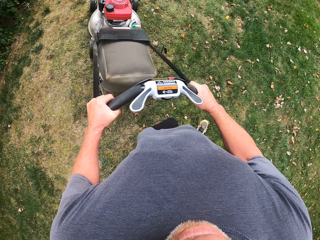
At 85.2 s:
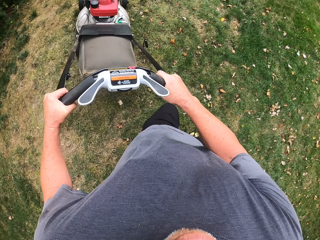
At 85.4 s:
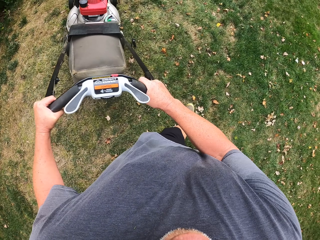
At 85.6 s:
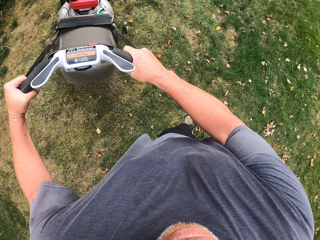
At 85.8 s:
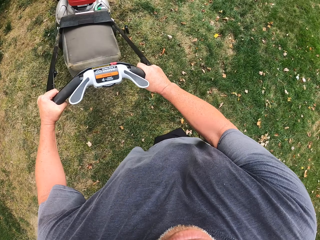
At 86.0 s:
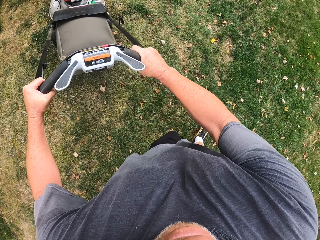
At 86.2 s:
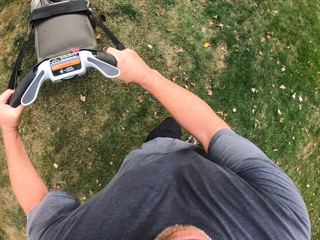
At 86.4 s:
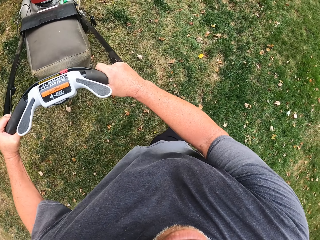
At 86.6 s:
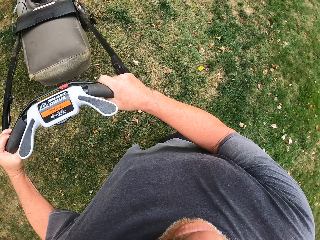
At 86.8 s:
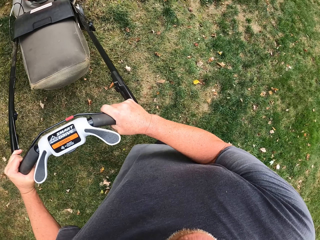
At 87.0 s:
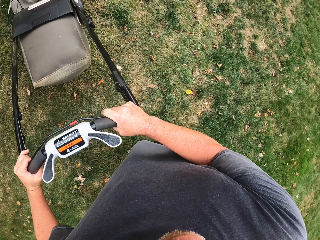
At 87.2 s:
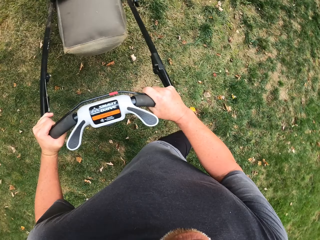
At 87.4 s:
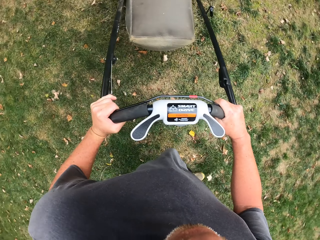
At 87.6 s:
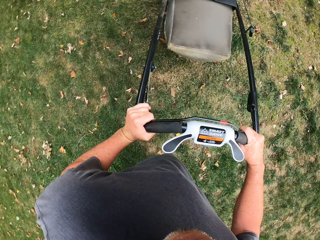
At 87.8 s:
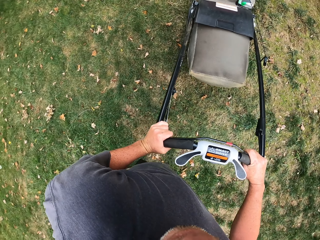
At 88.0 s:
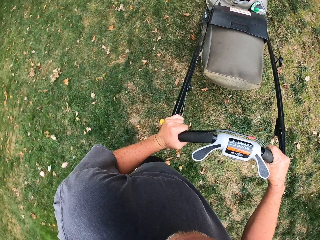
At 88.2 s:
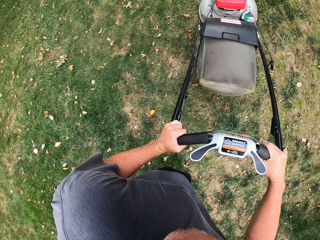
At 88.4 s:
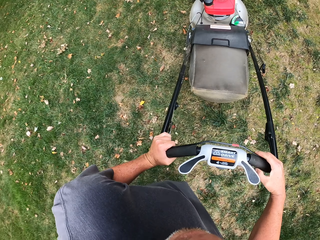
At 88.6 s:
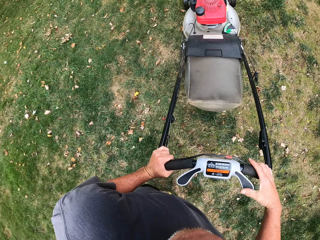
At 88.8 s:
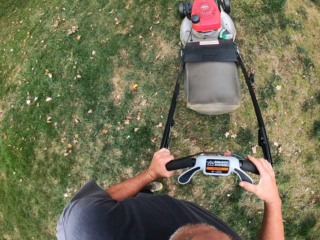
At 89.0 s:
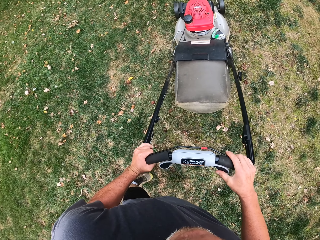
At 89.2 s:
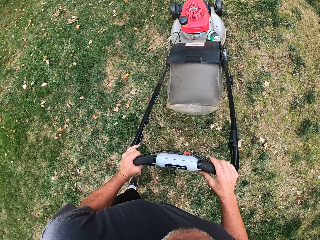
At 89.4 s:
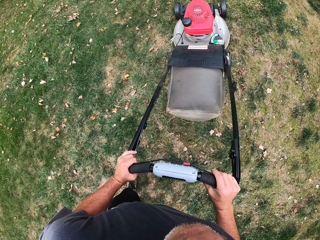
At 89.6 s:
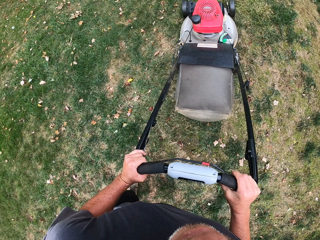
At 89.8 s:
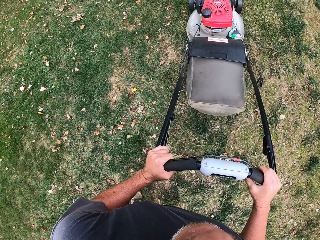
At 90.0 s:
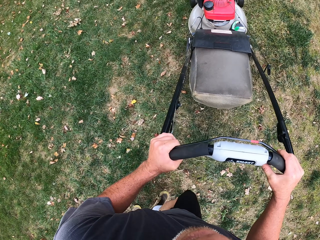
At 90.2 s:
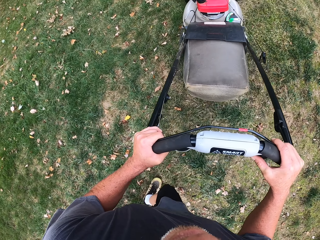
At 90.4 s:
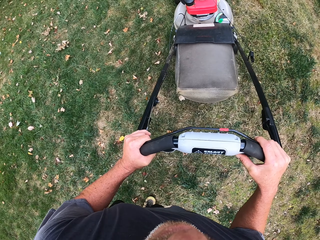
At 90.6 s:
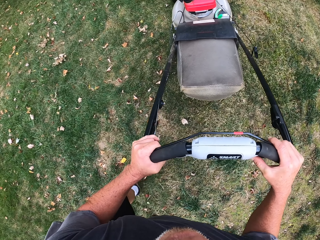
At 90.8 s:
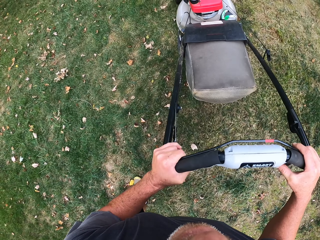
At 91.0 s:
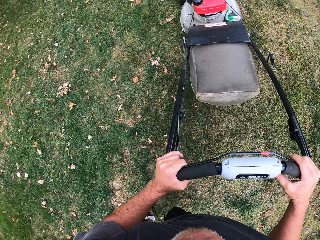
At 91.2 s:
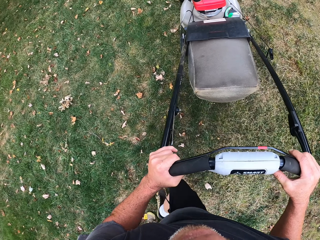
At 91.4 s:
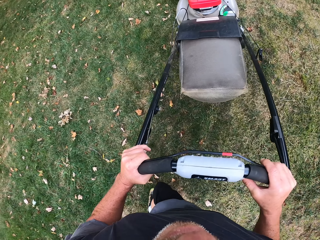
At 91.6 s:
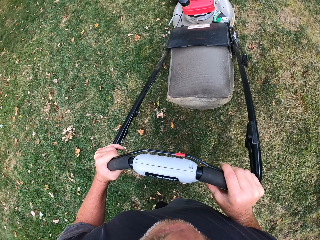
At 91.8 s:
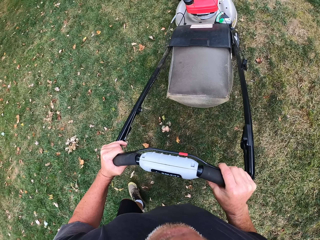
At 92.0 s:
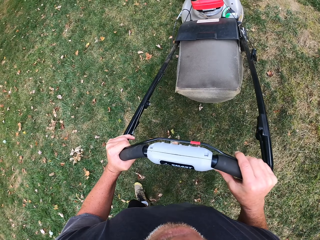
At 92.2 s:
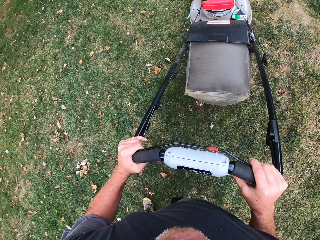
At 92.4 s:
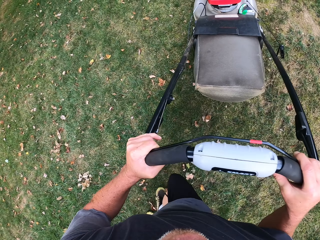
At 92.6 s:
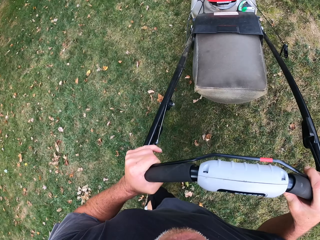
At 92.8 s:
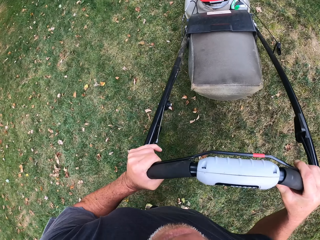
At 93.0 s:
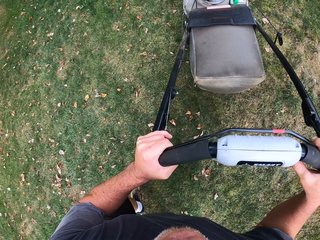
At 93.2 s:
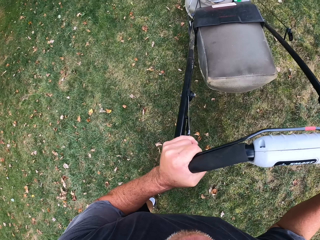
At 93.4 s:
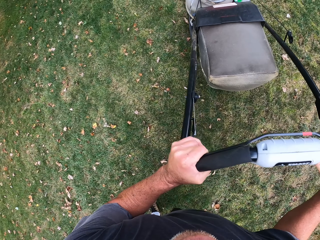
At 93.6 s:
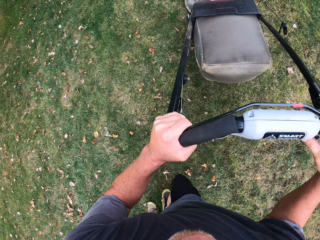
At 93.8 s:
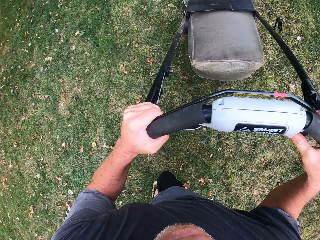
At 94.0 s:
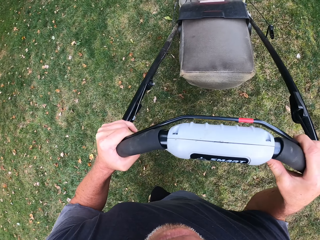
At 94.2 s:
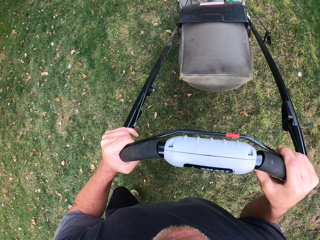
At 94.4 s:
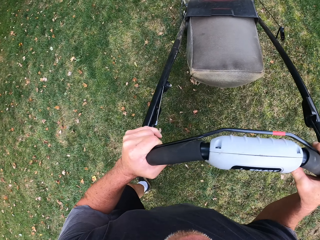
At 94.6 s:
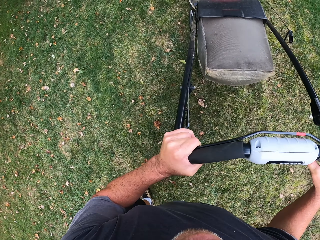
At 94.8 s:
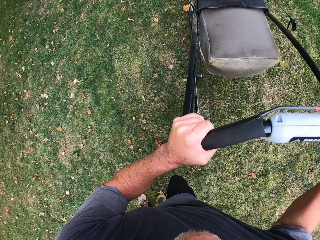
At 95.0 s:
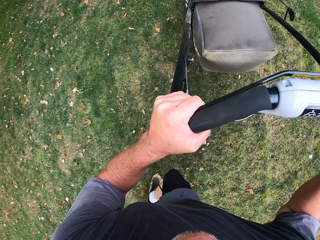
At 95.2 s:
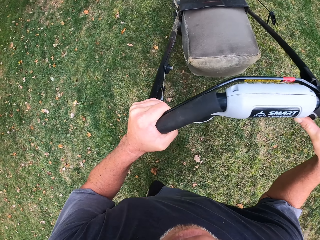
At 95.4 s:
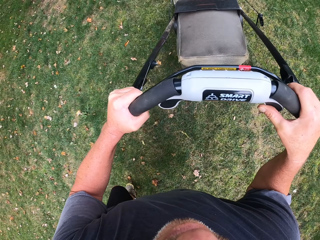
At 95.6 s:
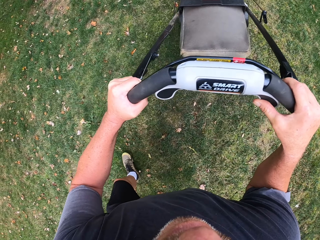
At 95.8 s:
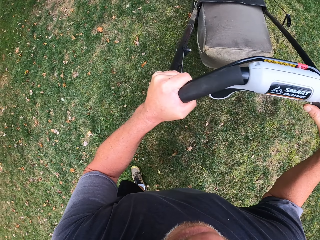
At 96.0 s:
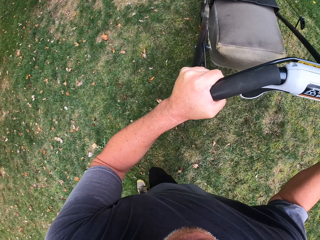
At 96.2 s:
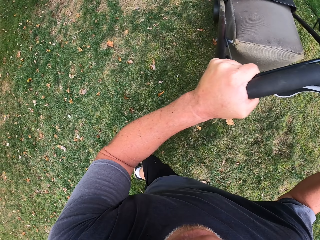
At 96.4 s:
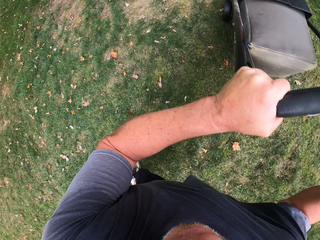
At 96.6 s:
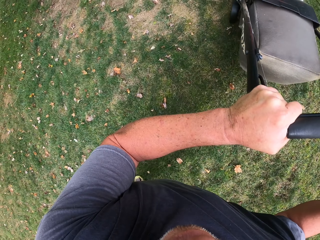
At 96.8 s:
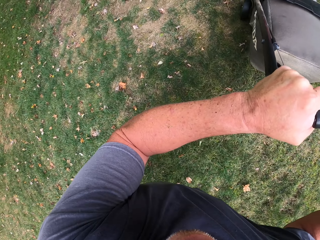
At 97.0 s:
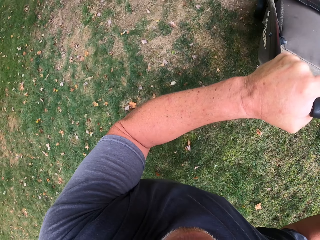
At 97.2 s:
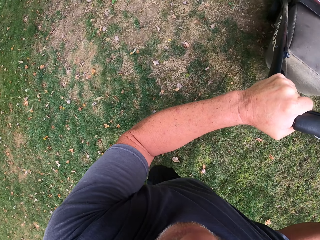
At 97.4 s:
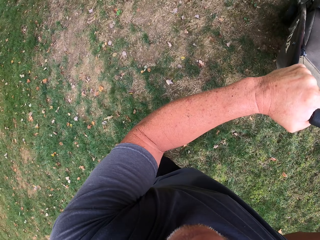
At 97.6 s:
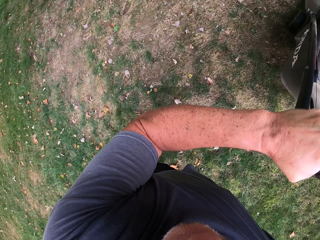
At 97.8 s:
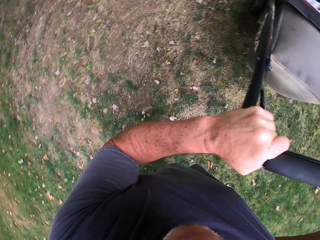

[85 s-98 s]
The camera wearer turns a lawnmower. They cut grass with the lawnmower.

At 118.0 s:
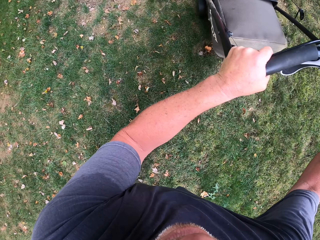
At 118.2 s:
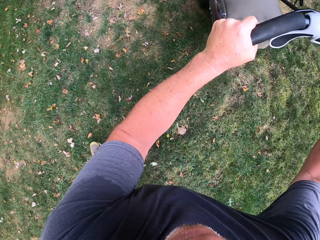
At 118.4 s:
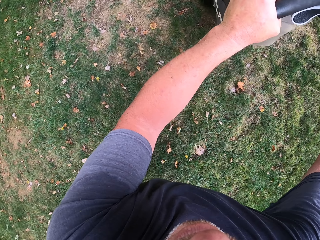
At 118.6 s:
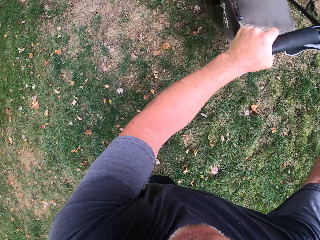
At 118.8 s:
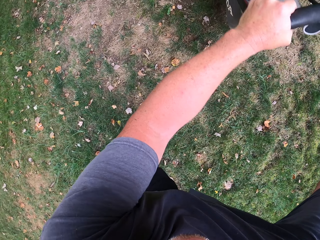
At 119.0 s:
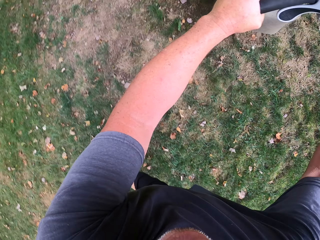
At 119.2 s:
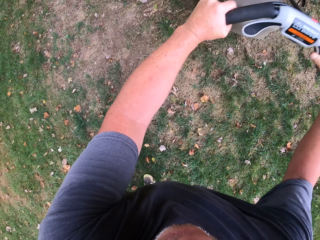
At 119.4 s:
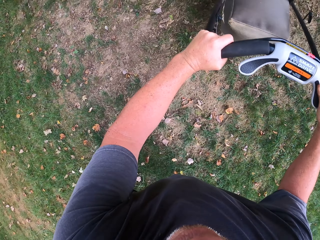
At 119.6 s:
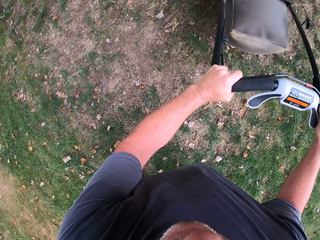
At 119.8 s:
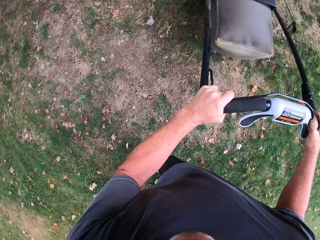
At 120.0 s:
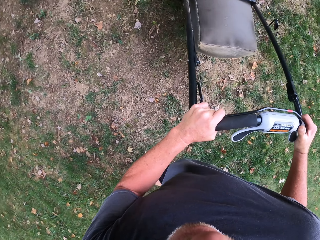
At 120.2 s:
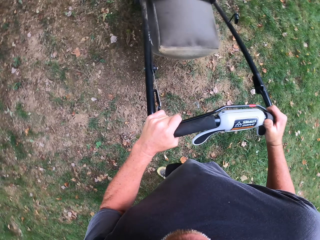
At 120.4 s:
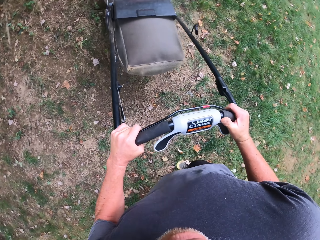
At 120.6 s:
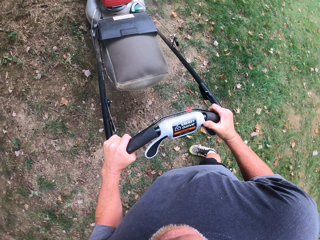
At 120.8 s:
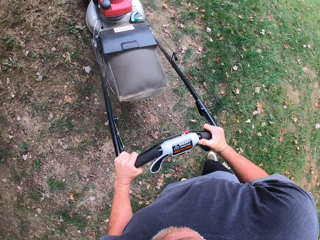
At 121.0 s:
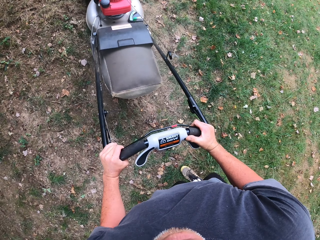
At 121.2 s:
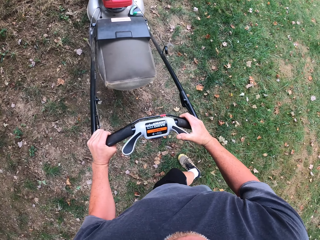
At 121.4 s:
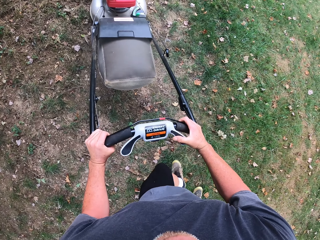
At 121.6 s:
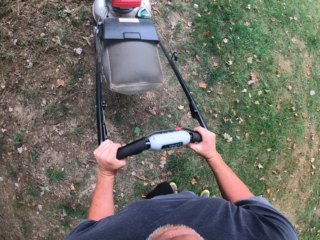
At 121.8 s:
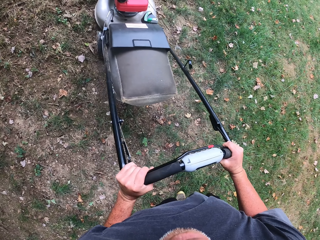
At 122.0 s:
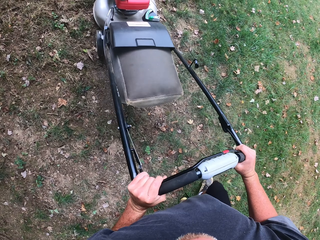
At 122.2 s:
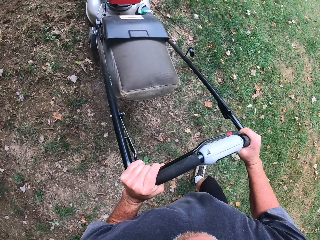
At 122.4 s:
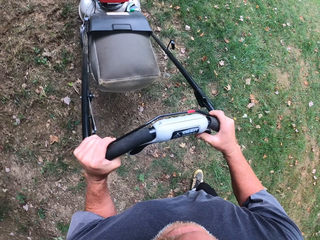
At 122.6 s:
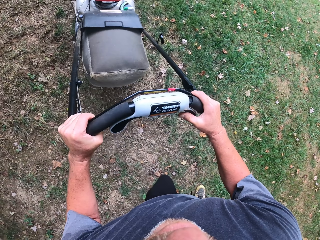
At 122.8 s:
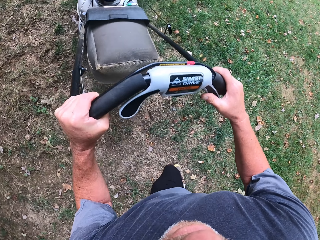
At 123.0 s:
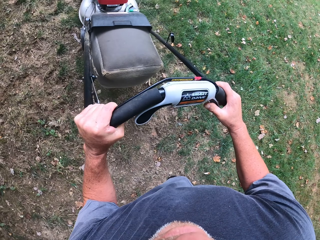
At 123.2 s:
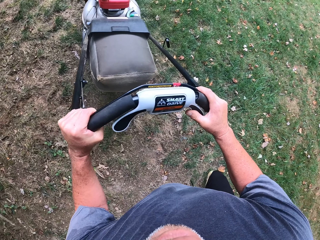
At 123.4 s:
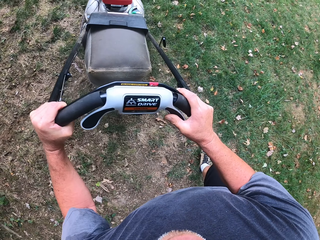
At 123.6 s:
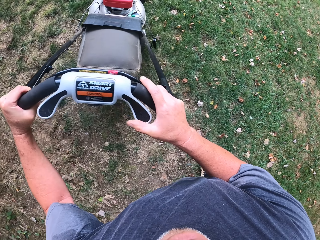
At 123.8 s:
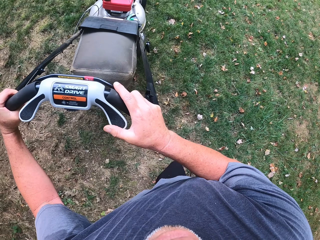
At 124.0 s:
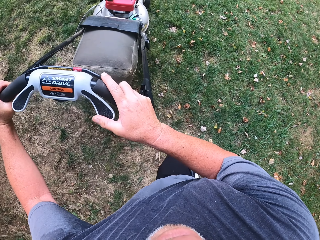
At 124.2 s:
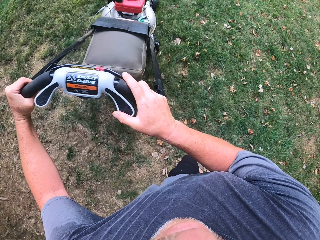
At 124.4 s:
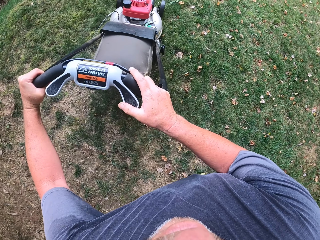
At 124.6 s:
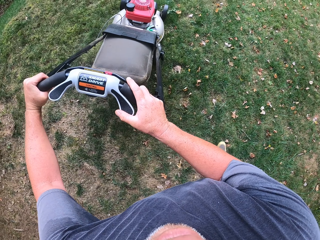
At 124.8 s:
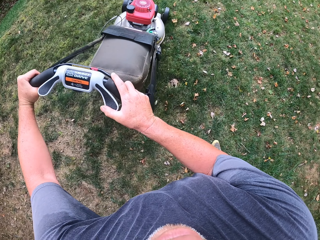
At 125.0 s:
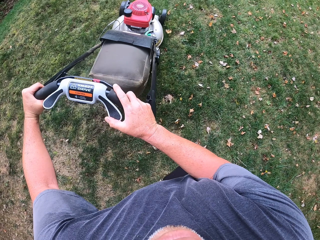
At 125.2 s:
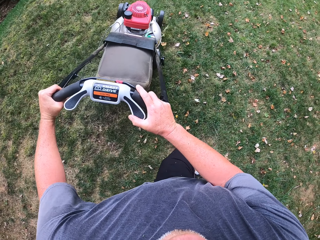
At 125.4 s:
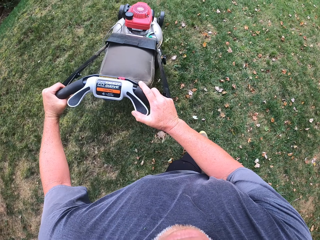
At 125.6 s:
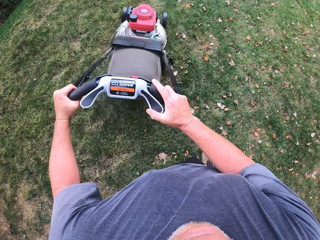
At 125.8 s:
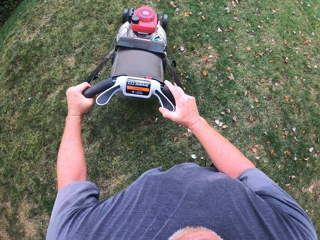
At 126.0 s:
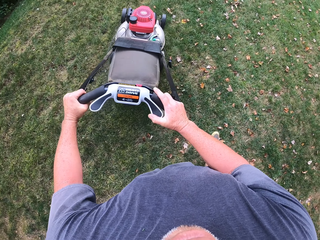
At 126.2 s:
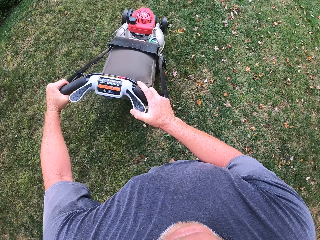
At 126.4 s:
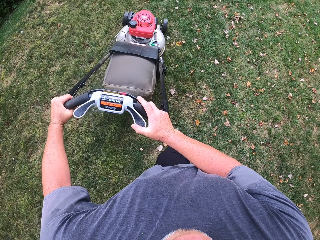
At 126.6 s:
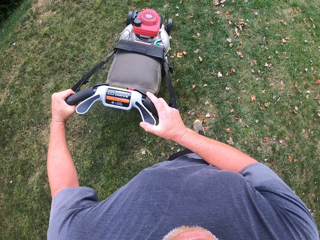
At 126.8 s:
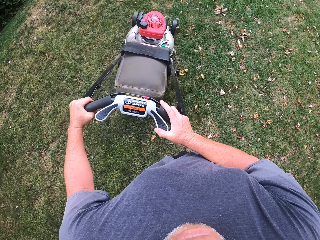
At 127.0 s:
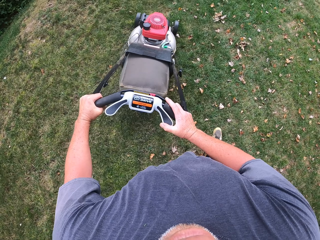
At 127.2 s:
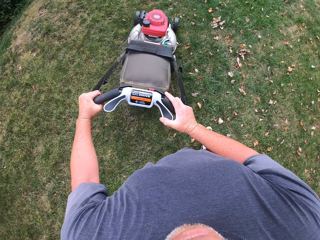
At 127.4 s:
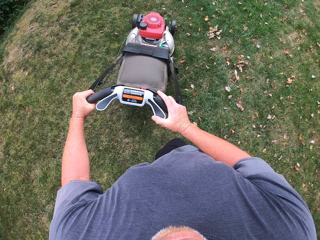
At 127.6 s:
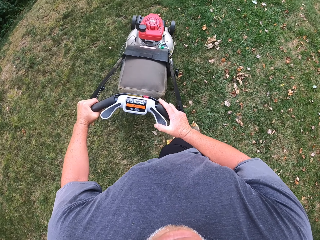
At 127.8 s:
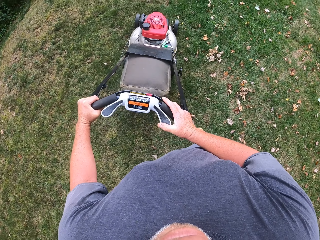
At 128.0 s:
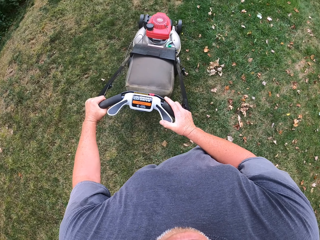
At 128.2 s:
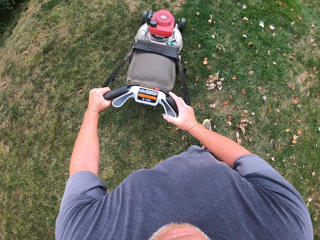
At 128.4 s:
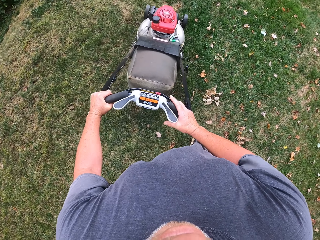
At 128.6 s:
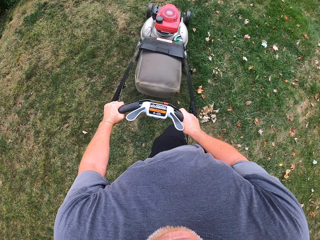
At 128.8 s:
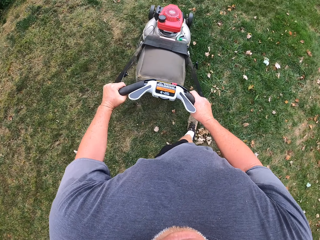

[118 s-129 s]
The camera wearer turns a lawnmower. They cut grass with the lawnmower.
